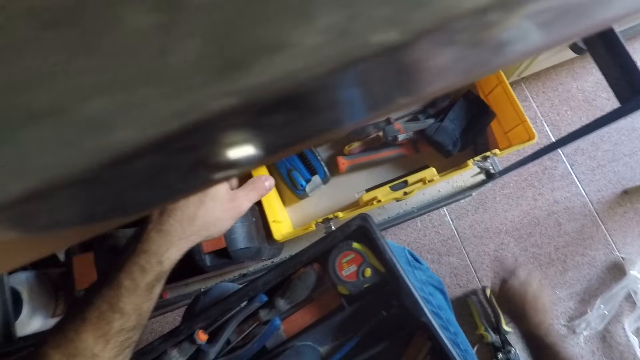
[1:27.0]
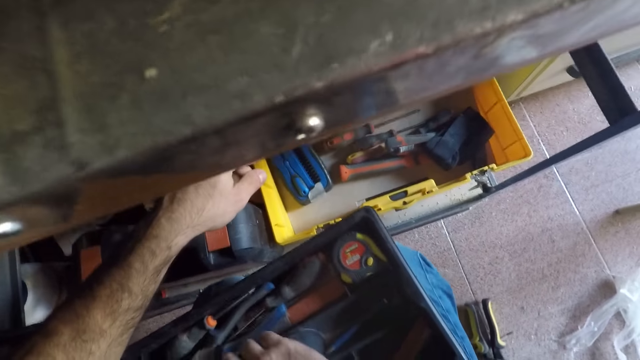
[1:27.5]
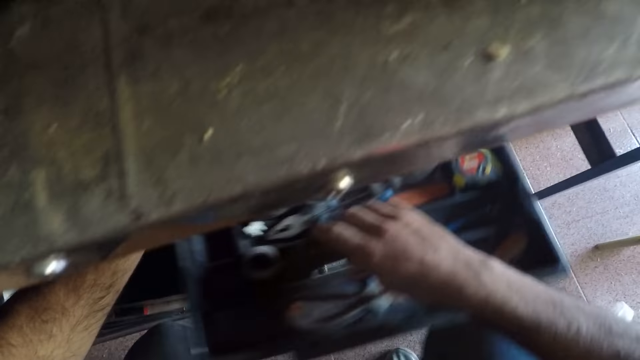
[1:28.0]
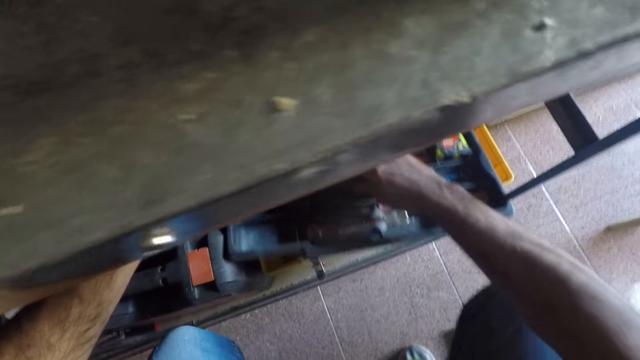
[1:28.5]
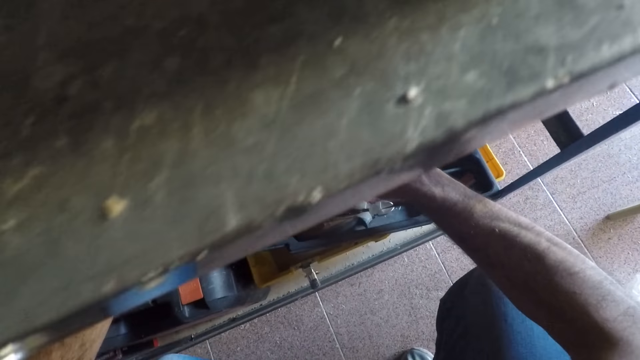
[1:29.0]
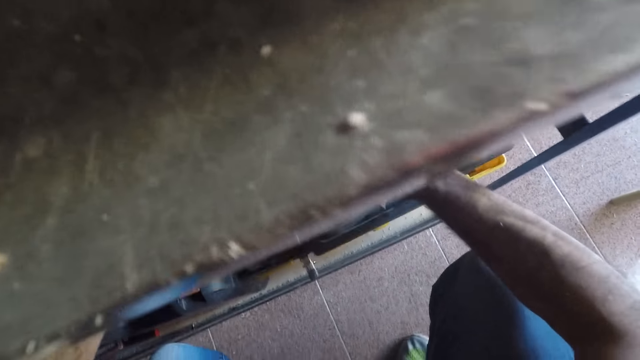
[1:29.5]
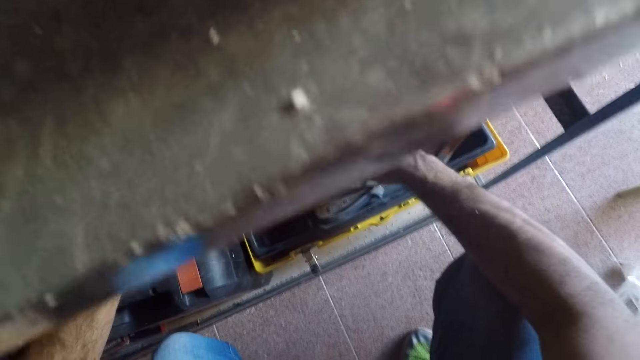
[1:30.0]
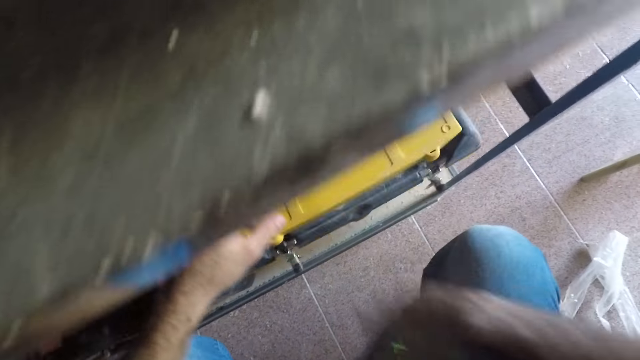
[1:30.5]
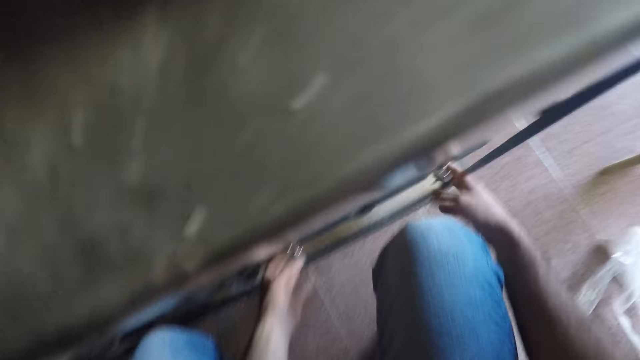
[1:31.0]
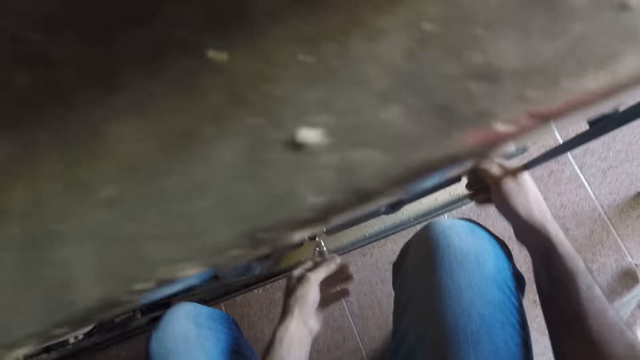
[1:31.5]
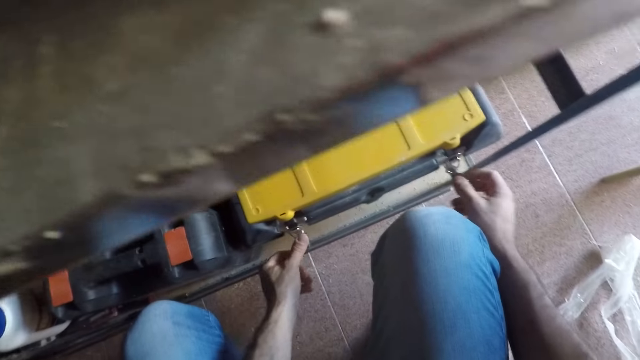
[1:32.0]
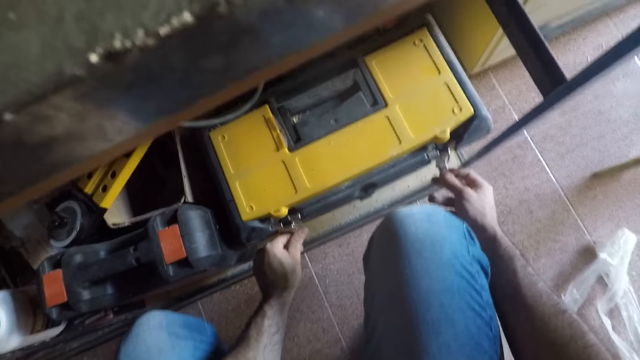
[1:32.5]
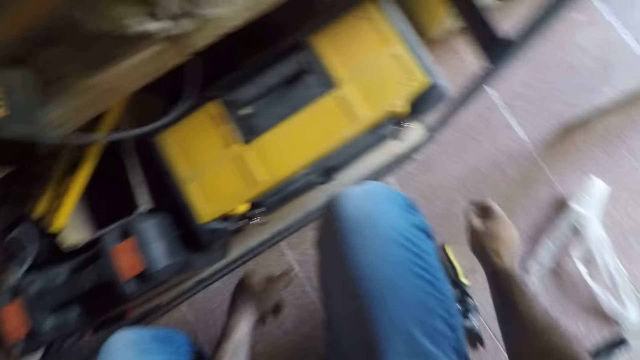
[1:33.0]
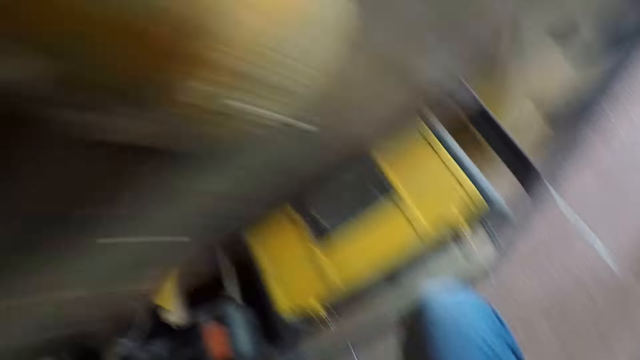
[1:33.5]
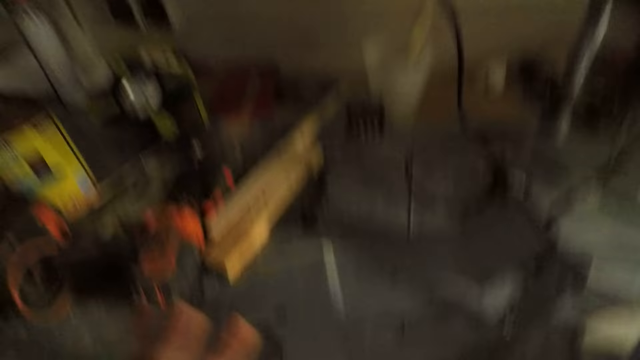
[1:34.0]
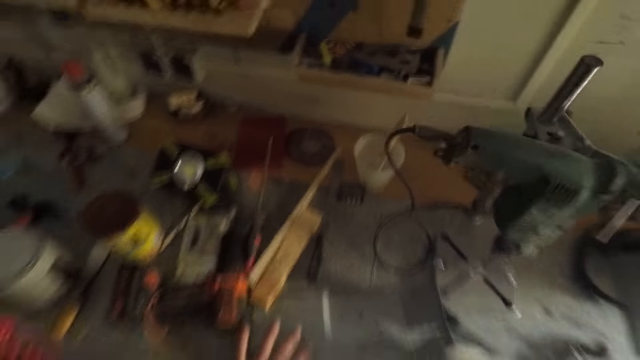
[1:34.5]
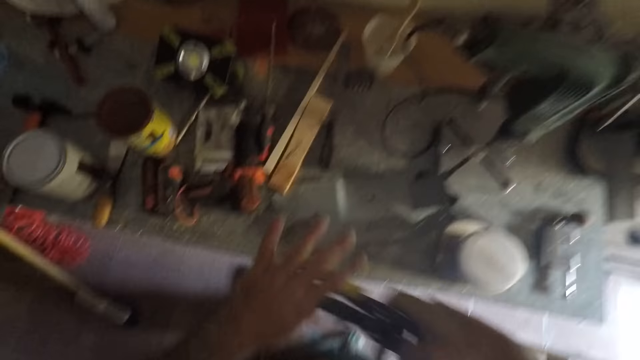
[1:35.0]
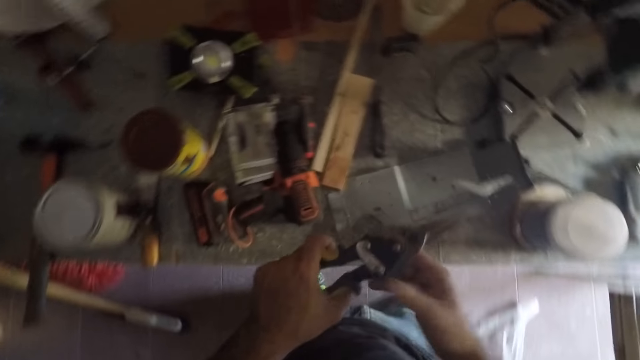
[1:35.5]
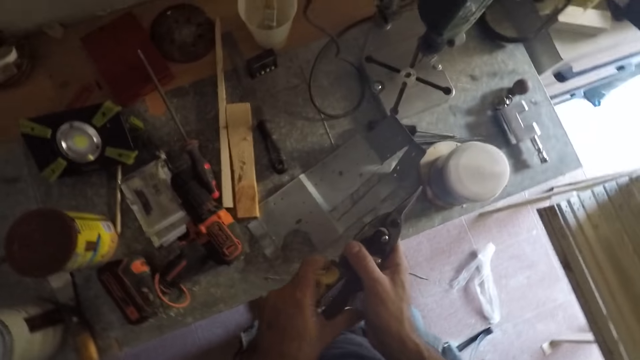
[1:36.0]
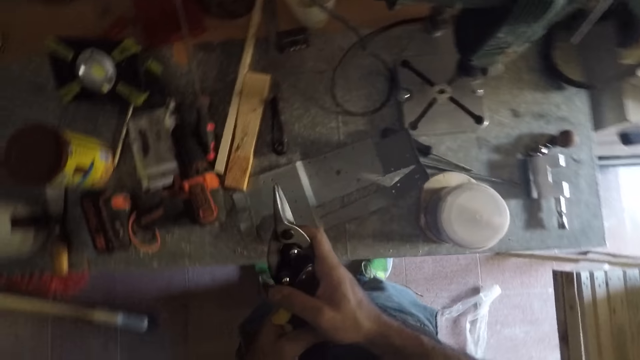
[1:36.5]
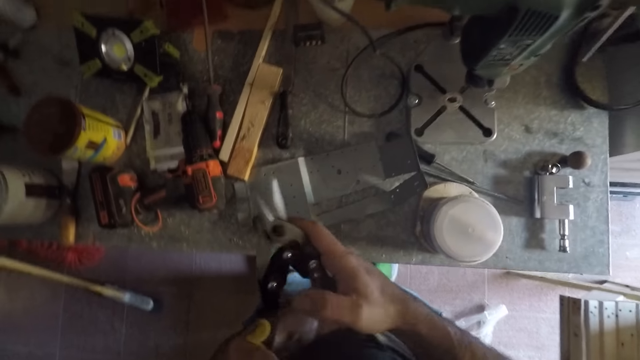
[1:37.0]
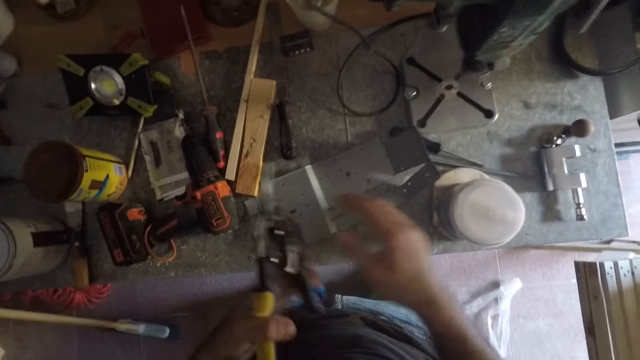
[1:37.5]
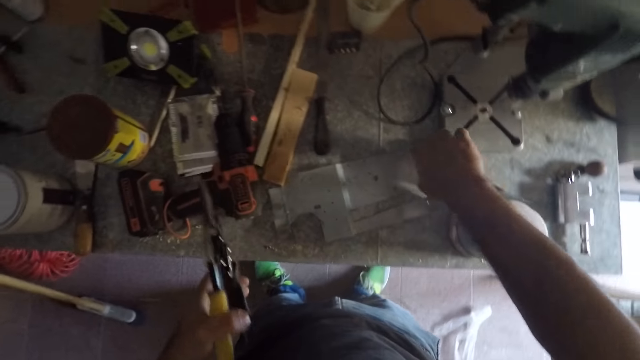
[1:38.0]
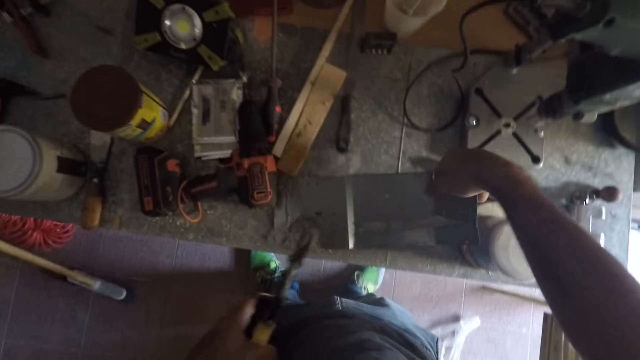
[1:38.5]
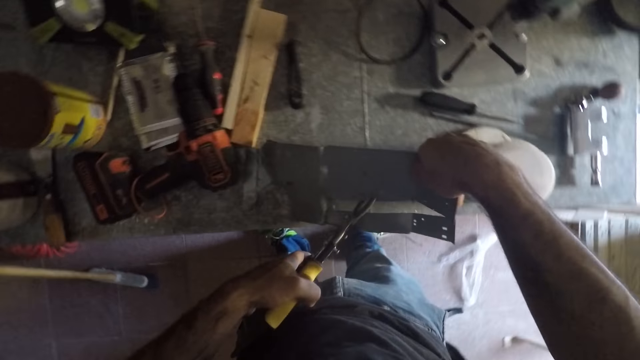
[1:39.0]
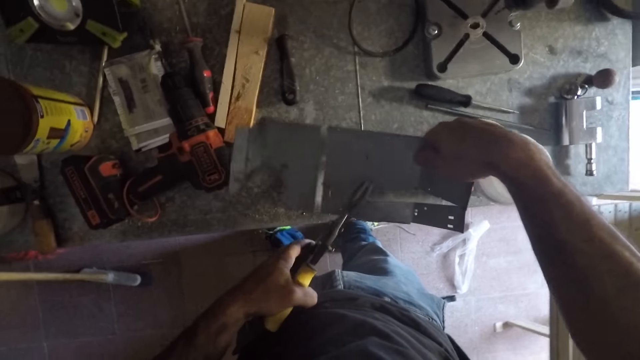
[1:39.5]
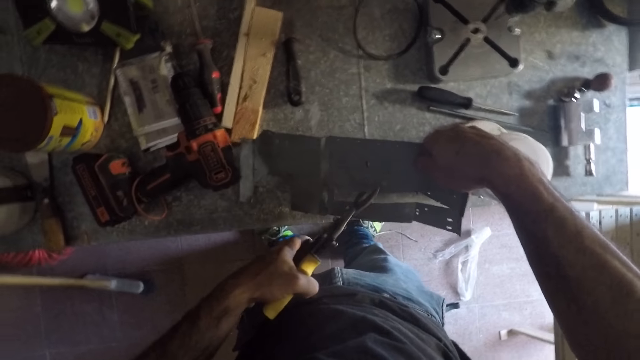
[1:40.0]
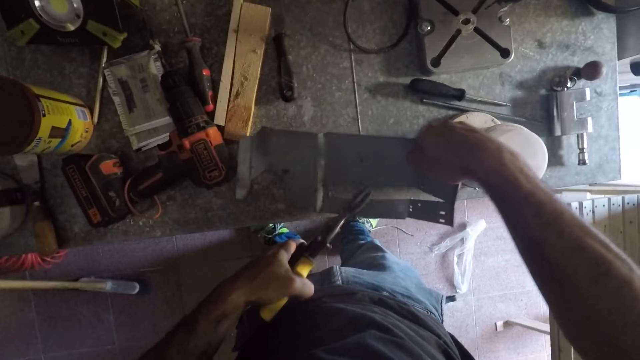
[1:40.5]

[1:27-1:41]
The camera wearer picks the tray from his thigh. He puts the tray or inner compartment back into the tool box. He closes the tool box. He locks the tool box. He picks the pliers from the ground with his right hand and stands up. He touches the metal. He exchanges the pliers on his hand. He holds the pliers with his two hands. He opens the handle of the pliers. He holds the metal sheet with his right hand. He picks the metal sheet.

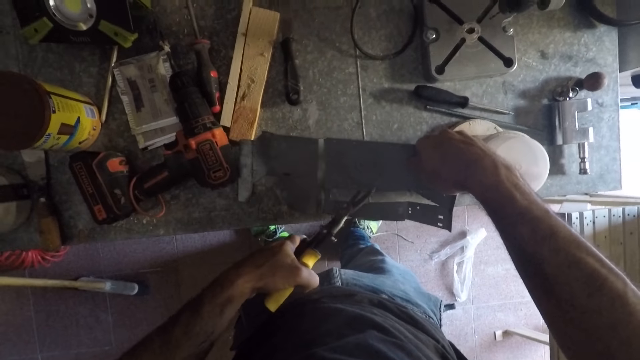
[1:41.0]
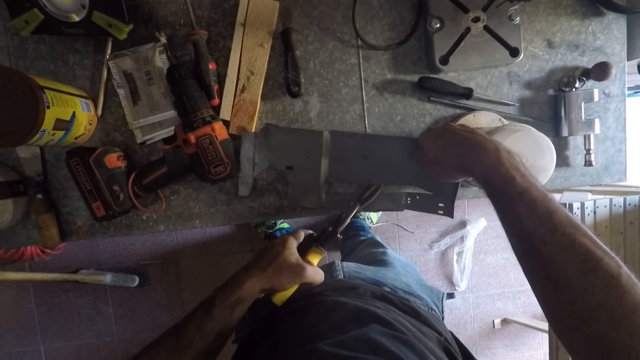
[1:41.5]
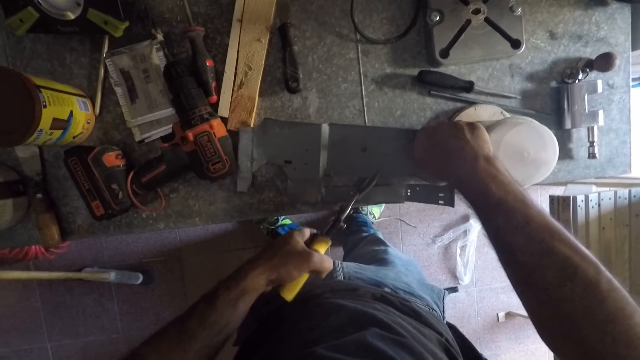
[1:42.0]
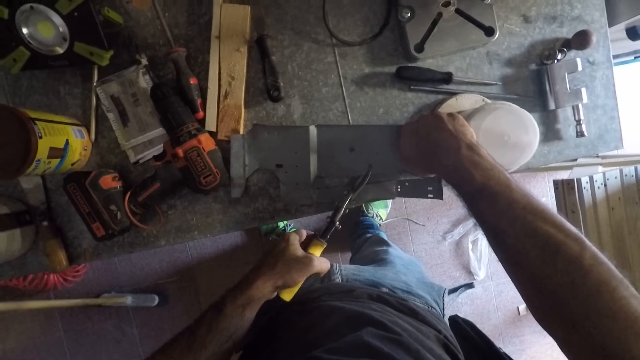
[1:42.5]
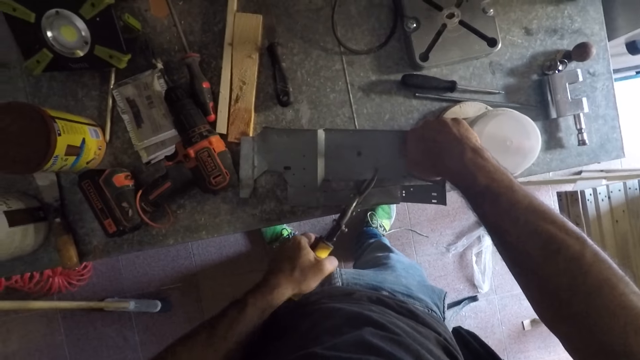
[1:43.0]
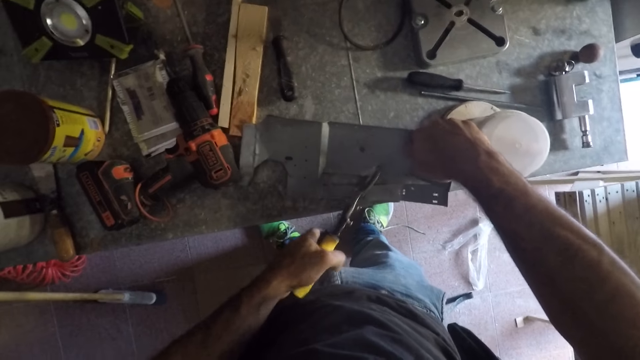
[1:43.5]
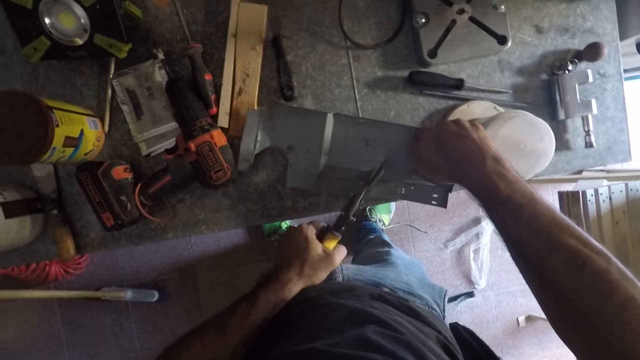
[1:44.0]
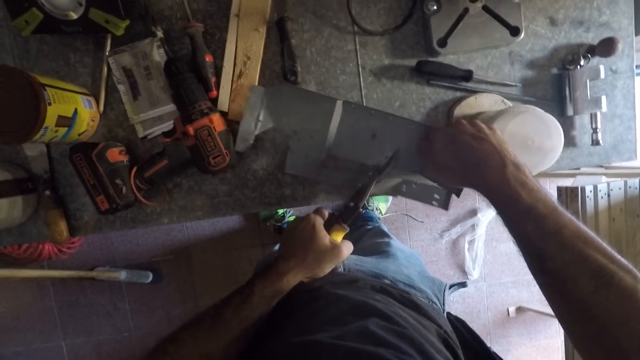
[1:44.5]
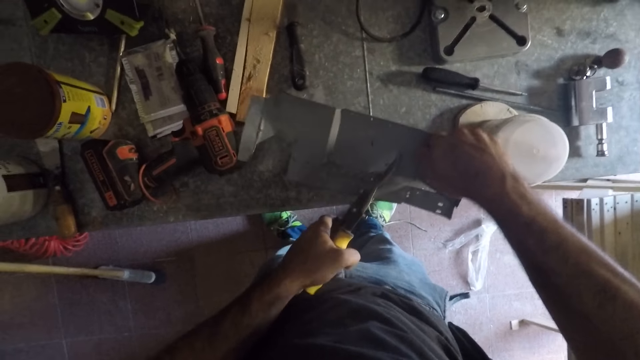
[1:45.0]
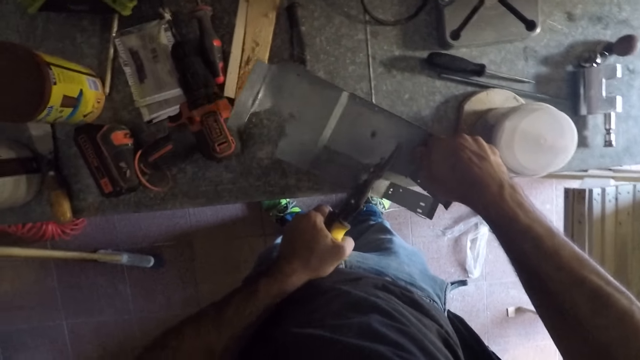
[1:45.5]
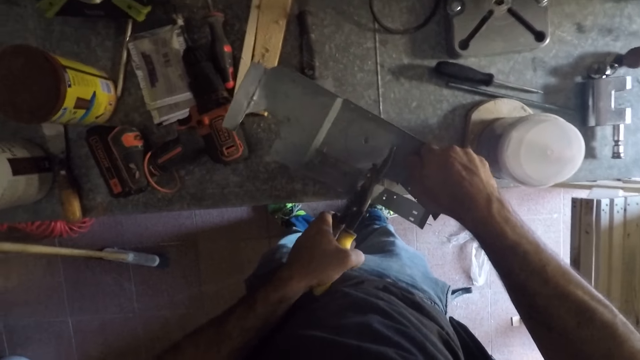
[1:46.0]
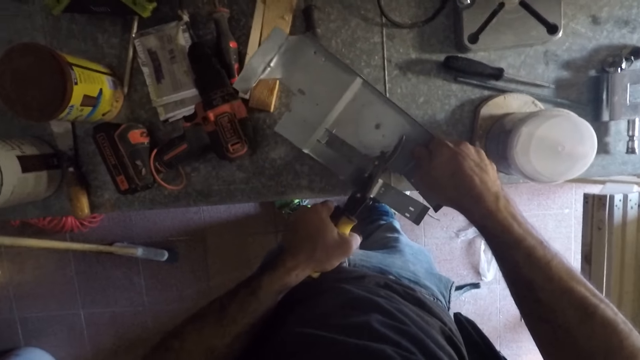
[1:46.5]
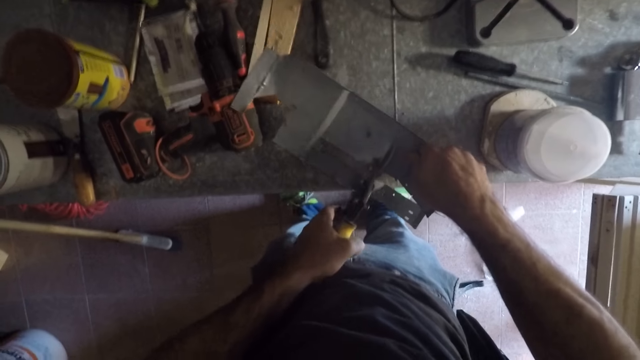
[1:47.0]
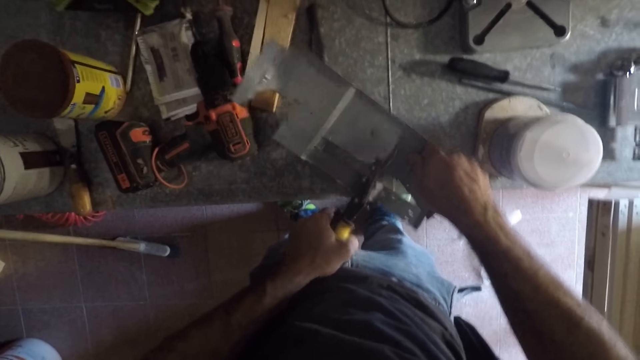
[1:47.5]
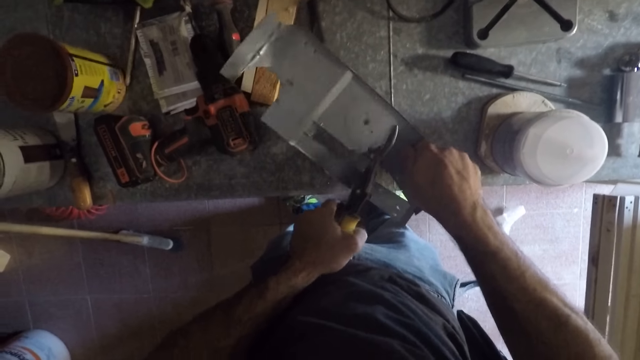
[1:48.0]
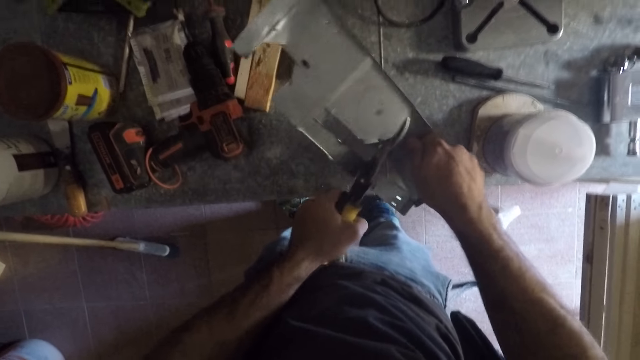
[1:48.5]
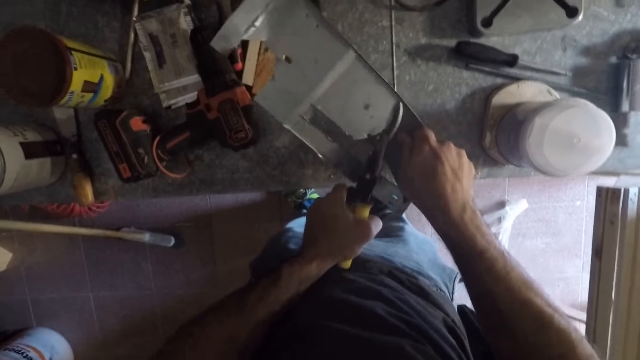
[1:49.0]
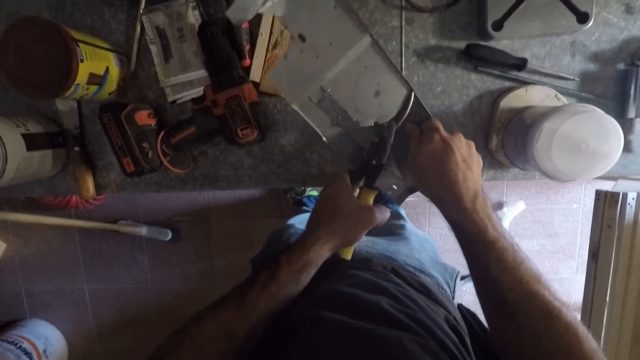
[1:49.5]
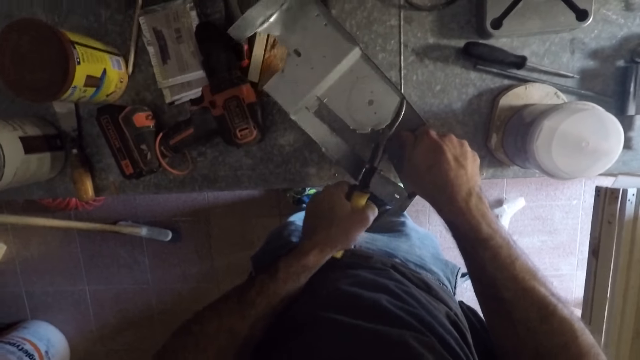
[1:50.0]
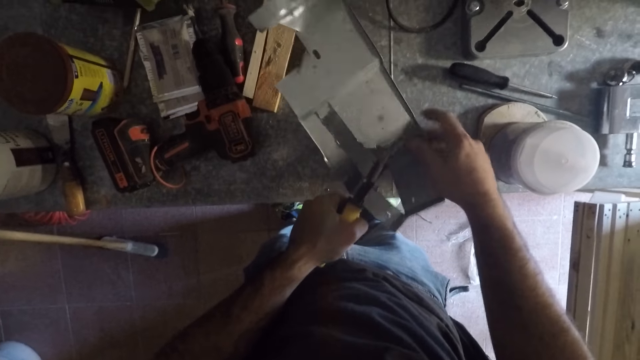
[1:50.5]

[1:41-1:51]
The camera wearer cuts the metal sheet with the pliers.
